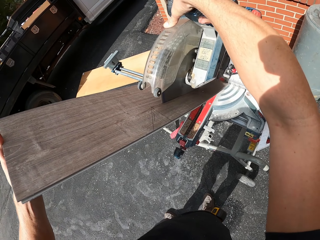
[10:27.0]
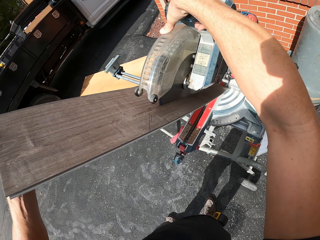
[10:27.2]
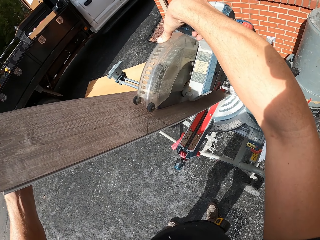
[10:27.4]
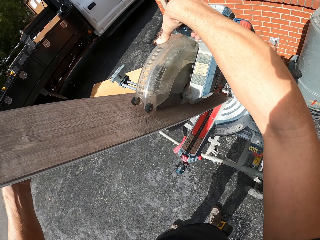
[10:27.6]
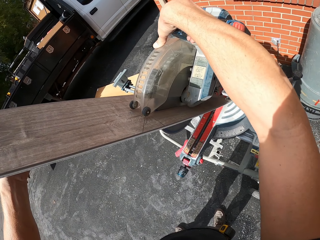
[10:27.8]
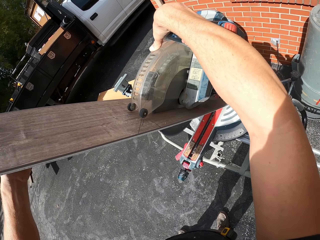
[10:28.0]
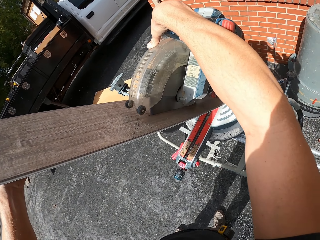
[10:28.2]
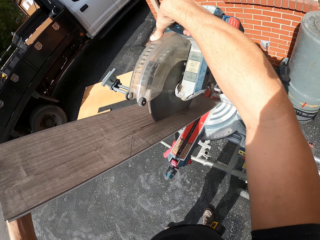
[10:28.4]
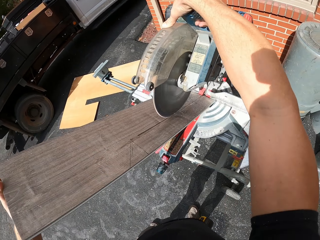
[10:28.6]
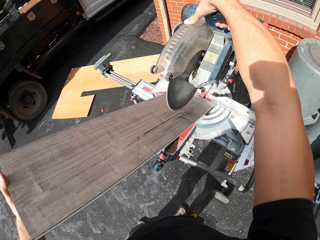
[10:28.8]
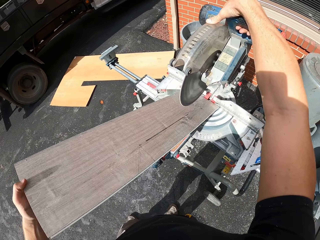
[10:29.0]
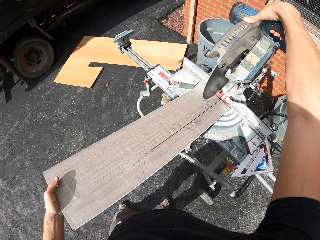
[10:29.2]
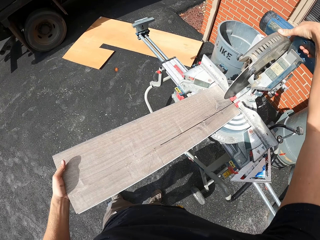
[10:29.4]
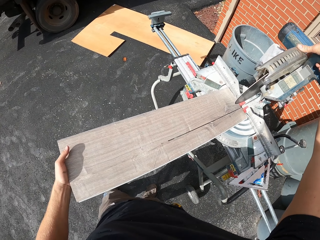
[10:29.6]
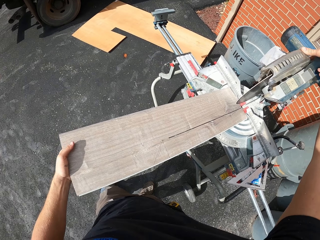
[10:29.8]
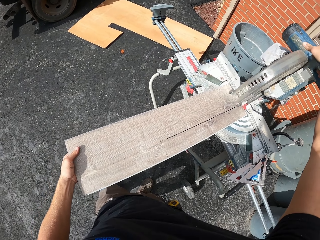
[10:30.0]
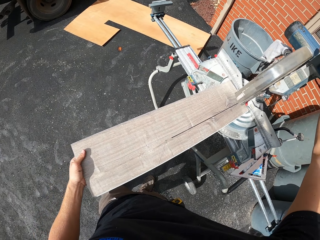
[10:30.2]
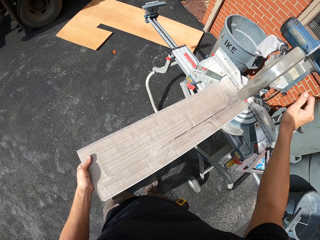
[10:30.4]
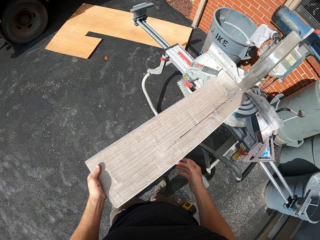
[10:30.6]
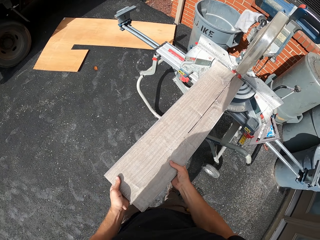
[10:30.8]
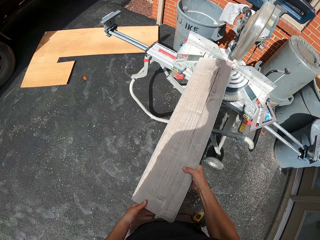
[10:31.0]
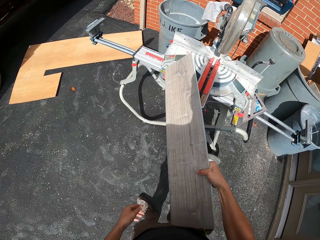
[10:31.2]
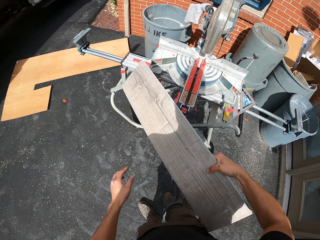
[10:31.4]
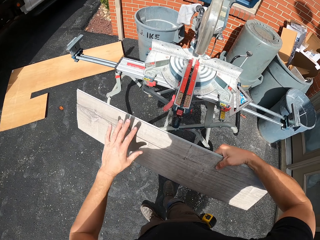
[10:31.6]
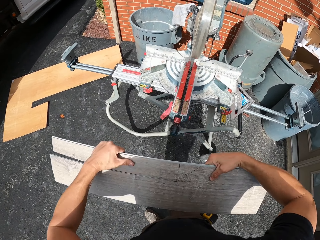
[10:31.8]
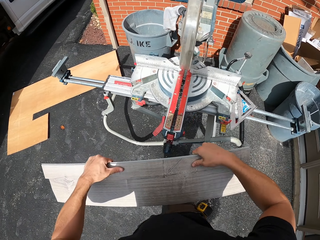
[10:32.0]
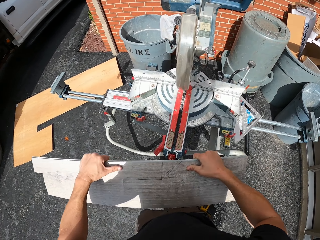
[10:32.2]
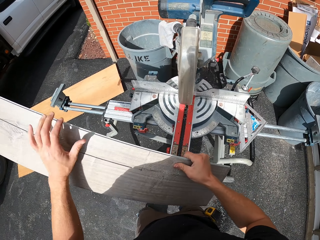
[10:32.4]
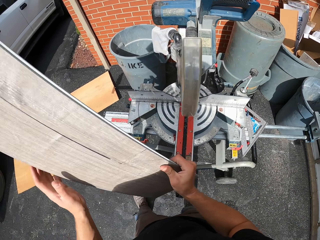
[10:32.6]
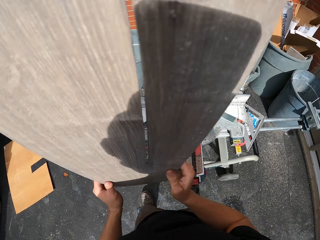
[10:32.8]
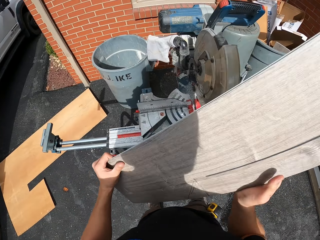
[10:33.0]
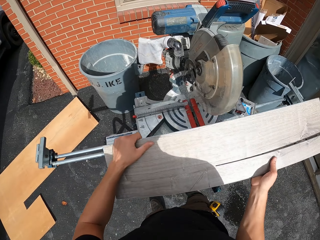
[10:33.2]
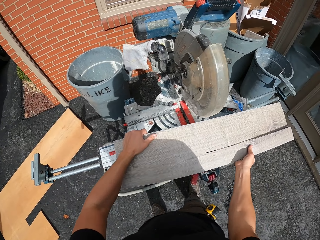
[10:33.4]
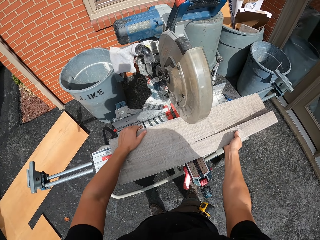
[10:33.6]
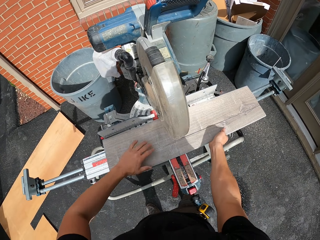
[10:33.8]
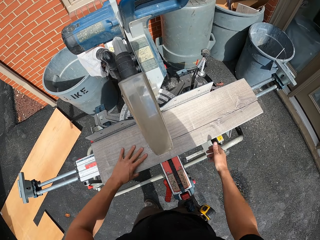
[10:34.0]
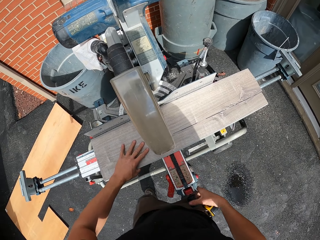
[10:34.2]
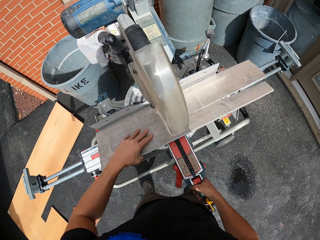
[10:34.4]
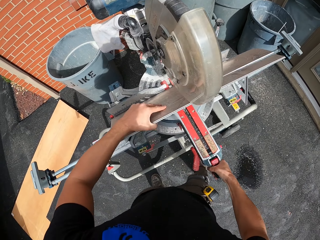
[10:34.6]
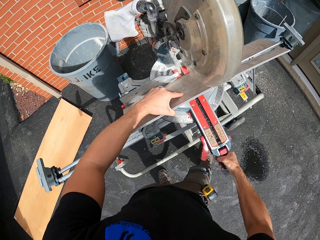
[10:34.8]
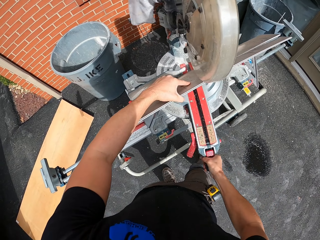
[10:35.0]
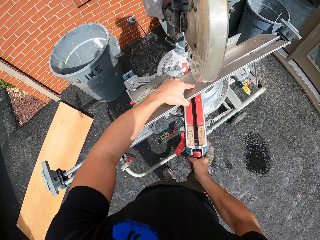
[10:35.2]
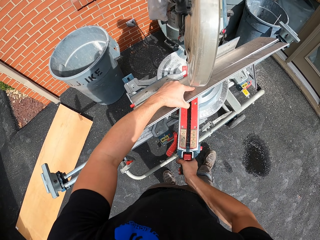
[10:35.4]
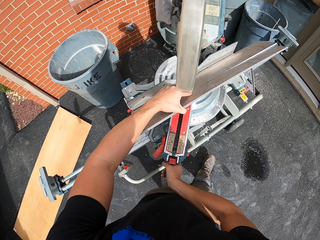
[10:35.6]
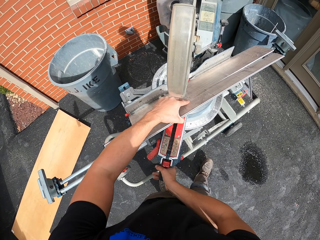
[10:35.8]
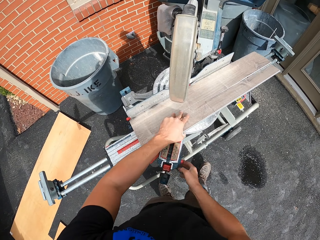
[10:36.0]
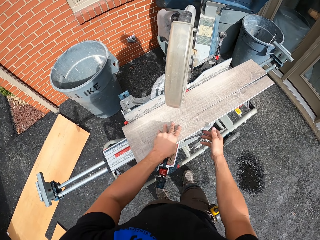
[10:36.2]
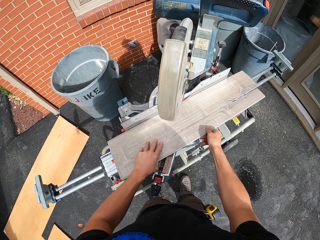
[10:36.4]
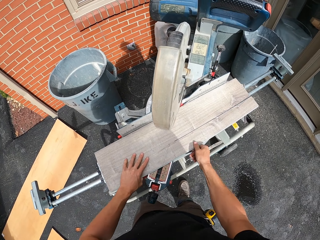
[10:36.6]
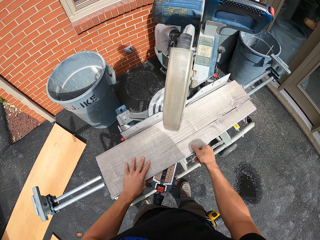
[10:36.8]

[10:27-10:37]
The camera wearer moves the wood.

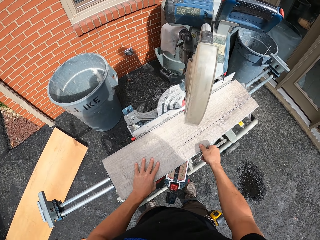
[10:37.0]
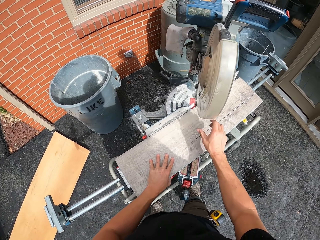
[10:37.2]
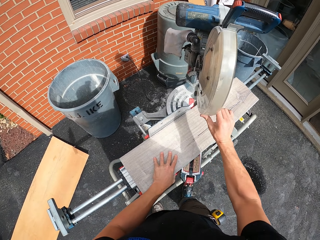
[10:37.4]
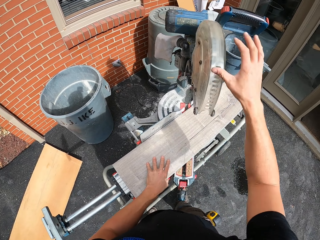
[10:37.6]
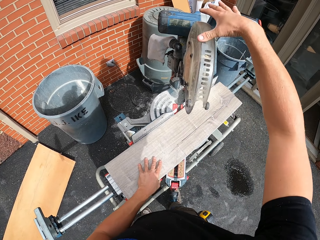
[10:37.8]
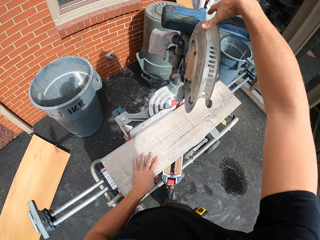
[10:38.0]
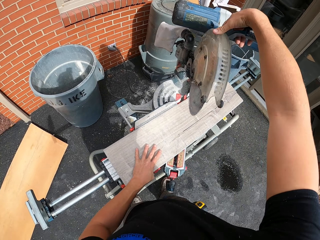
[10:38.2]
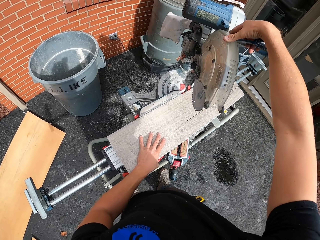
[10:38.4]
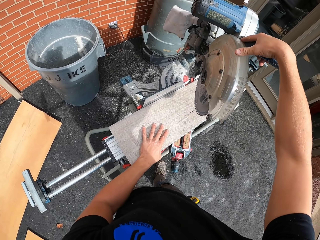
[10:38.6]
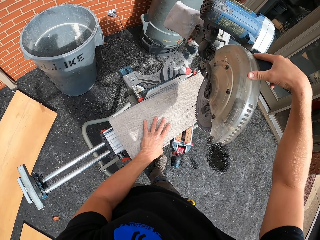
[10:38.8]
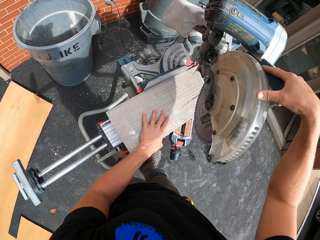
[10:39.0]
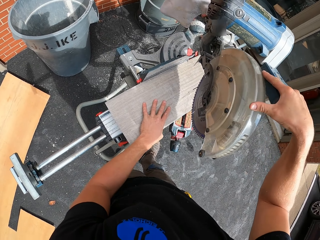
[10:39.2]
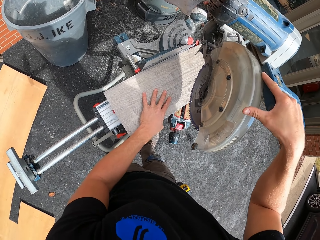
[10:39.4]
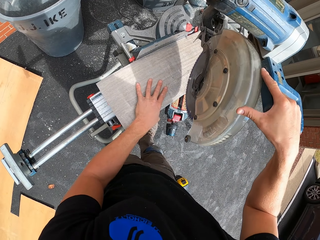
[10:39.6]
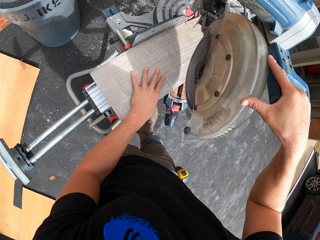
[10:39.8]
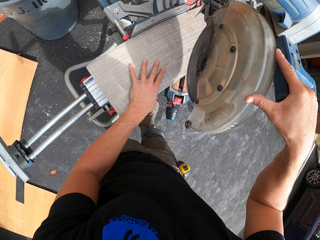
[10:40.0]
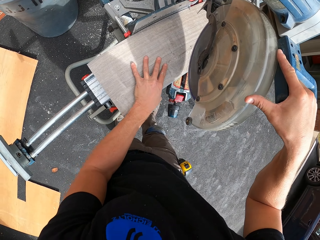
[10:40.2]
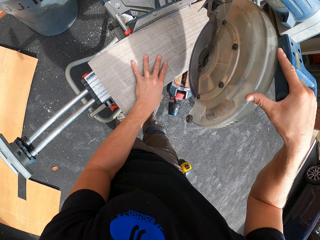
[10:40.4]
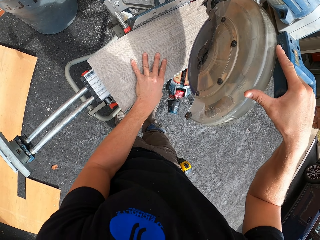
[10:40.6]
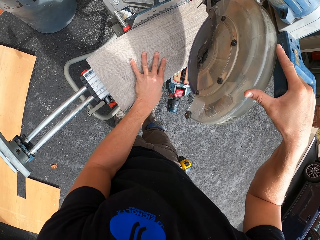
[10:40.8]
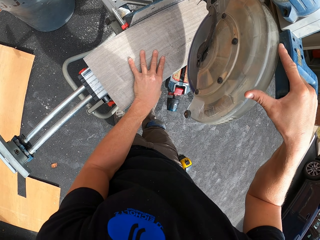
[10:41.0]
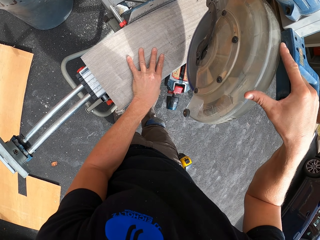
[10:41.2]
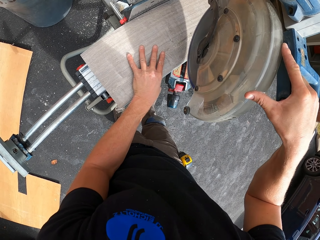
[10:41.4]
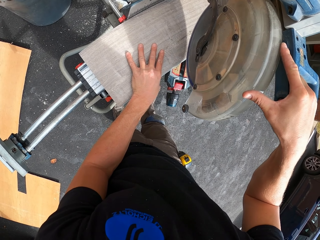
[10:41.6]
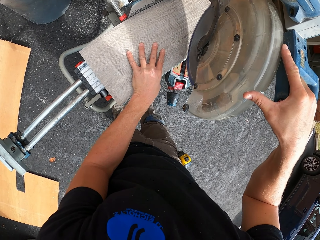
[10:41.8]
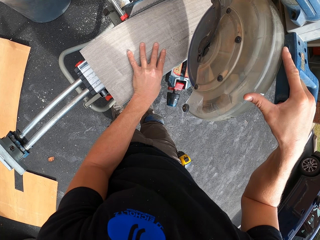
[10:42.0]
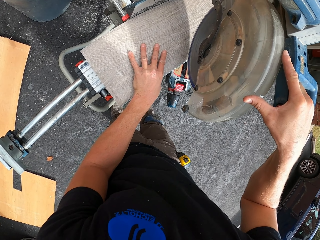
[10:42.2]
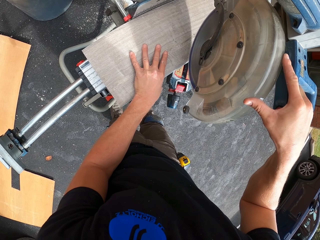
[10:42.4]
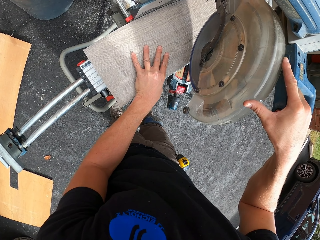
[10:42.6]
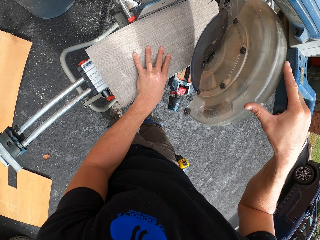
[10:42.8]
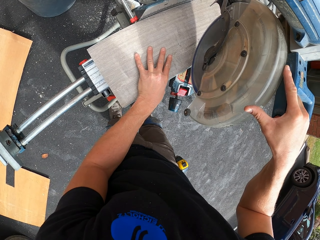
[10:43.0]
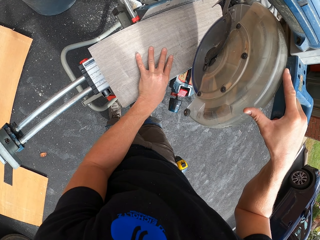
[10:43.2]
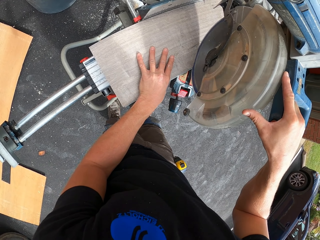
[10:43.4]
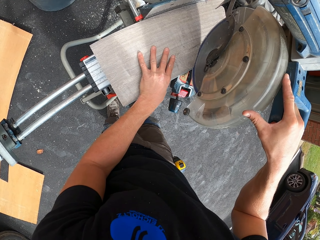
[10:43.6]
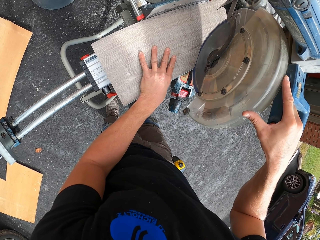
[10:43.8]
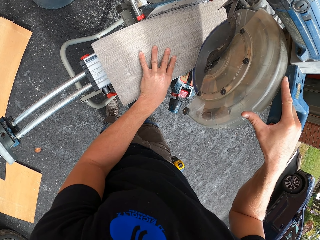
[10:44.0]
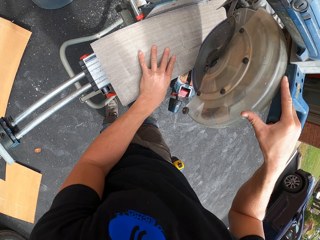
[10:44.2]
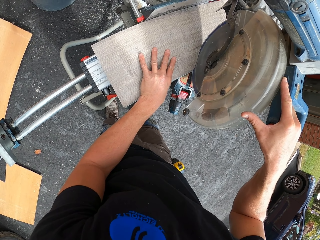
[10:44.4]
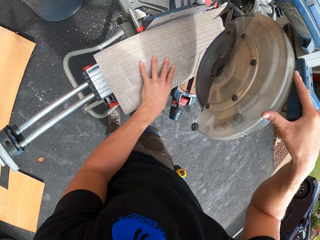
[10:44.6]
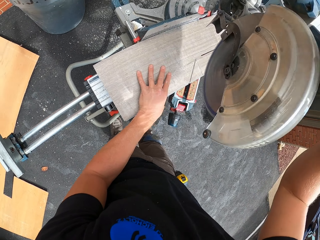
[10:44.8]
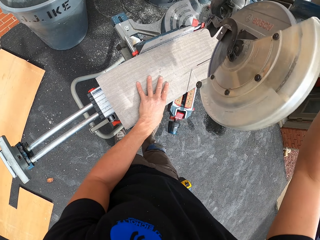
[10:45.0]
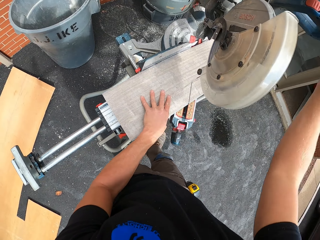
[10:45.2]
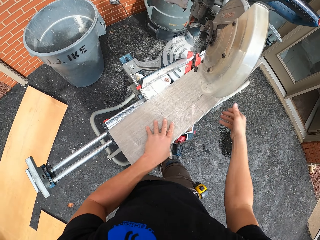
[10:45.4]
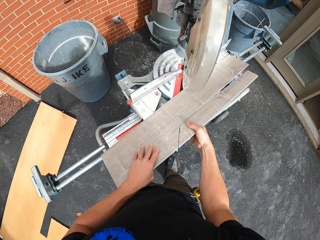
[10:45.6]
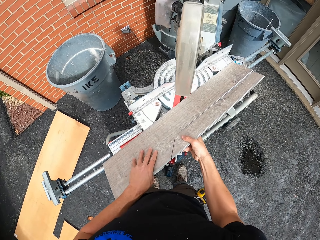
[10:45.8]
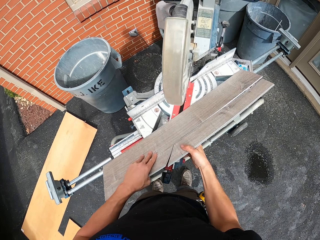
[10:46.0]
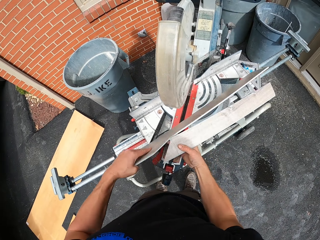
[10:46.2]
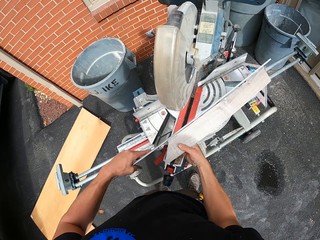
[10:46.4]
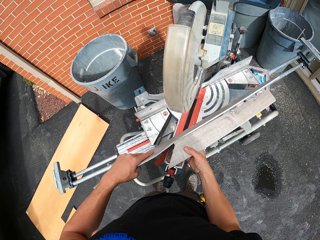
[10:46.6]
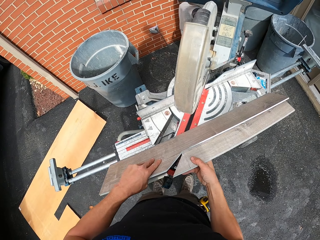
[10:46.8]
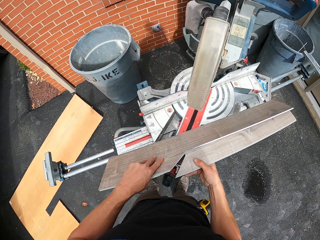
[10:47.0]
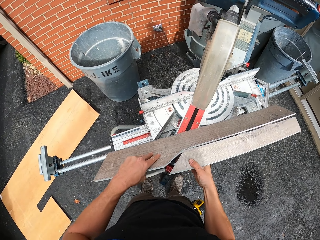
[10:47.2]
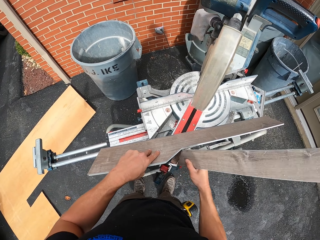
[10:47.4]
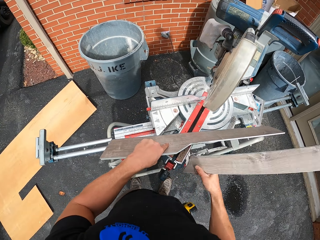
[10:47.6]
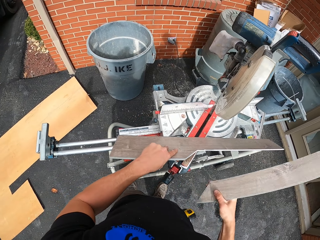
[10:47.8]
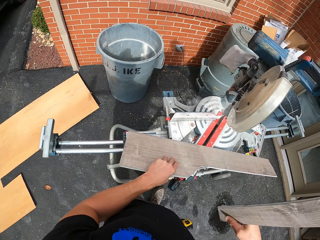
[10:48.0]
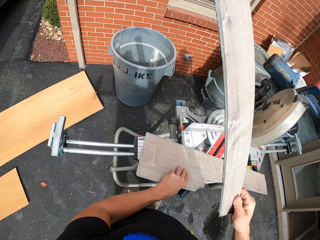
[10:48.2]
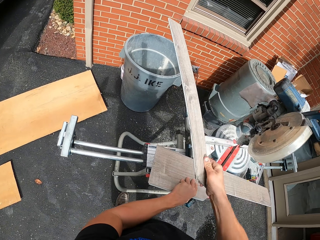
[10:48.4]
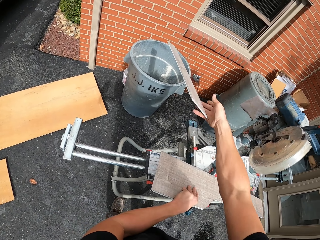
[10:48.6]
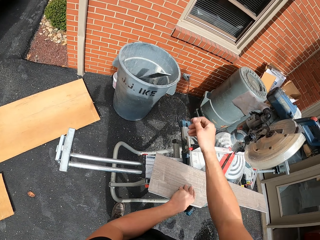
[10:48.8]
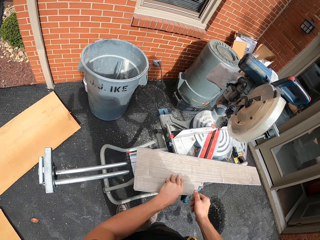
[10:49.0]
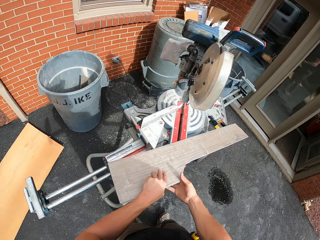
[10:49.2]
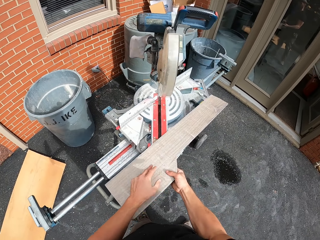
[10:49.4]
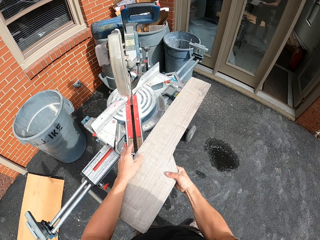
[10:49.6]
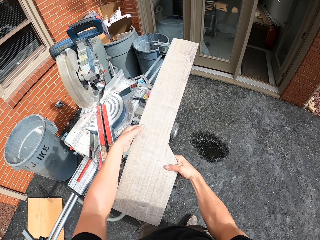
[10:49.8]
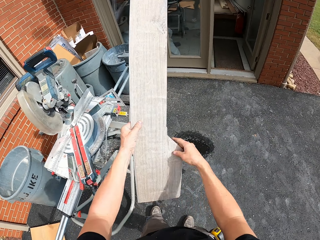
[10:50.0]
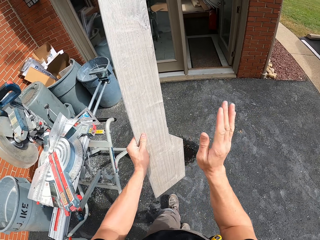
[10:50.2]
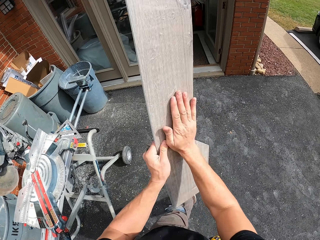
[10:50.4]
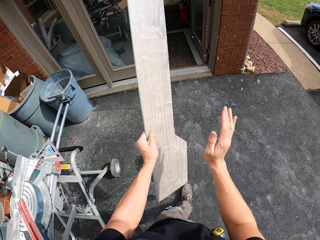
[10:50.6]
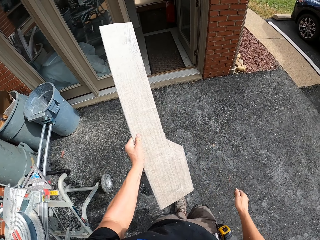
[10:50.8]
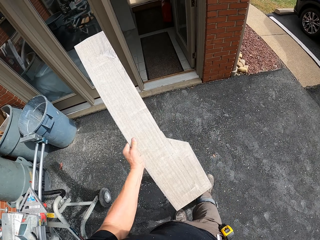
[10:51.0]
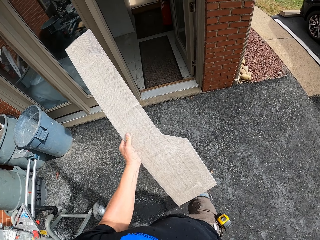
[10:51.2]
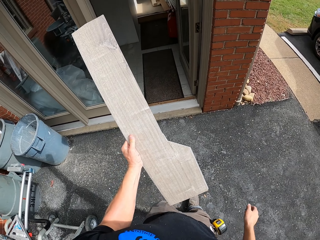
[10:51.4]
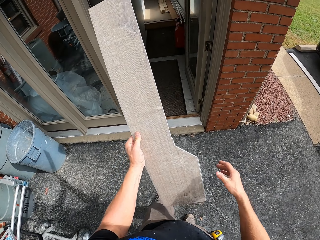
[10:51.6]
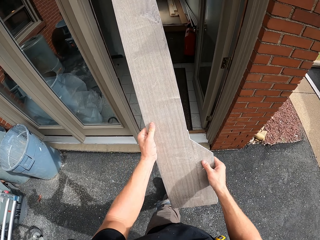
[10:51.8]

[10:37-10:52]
The camera wearer cuts the wood with a miter saw. They remove the piece of wood. They throw the cut piece of wood in the dust bin. They tap the wood plank.
